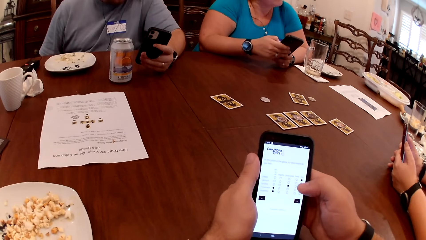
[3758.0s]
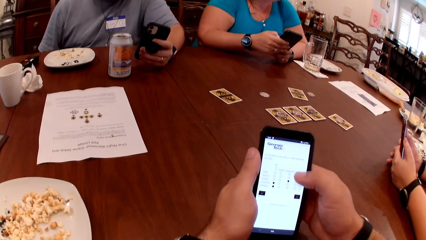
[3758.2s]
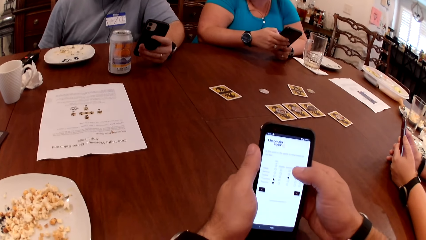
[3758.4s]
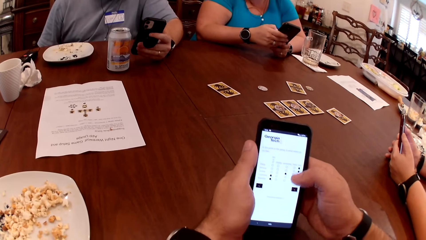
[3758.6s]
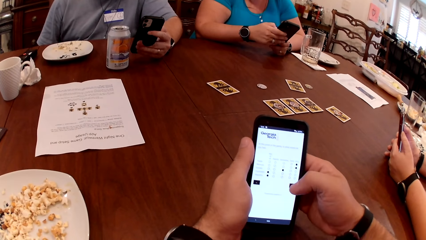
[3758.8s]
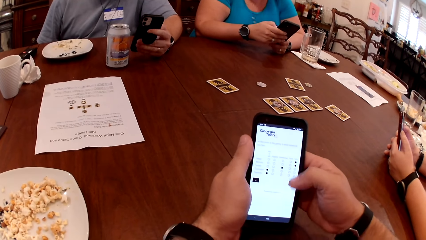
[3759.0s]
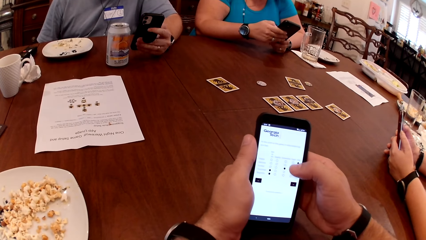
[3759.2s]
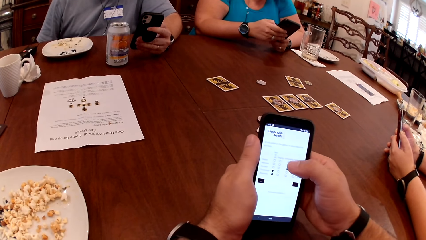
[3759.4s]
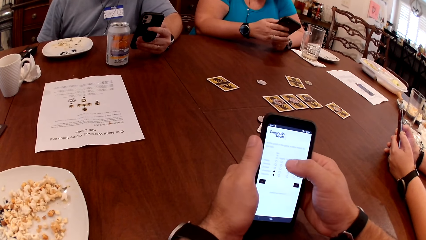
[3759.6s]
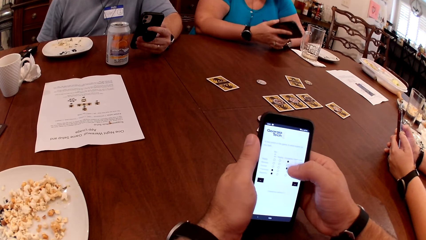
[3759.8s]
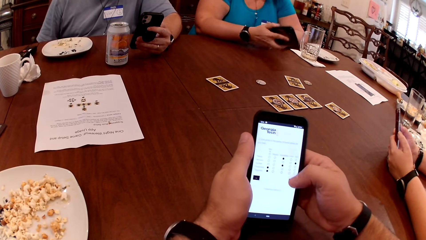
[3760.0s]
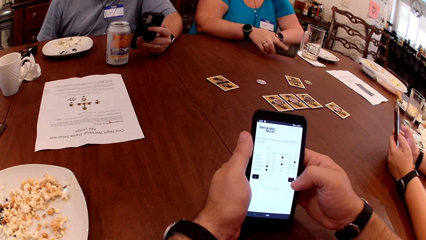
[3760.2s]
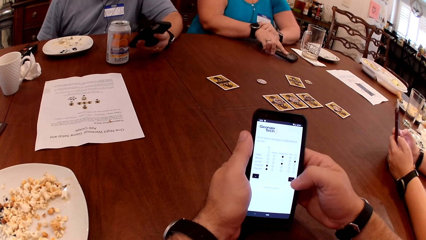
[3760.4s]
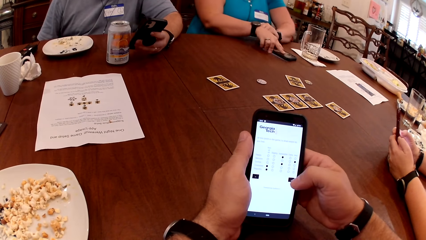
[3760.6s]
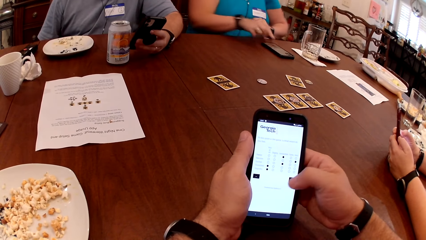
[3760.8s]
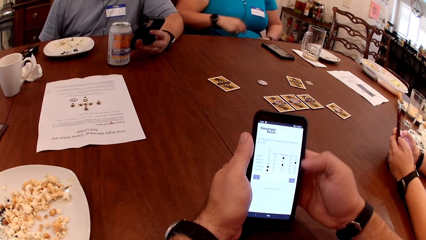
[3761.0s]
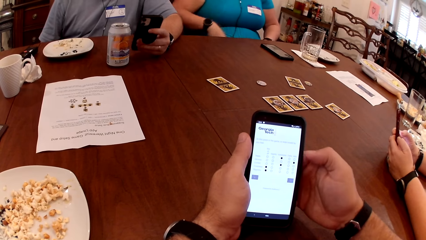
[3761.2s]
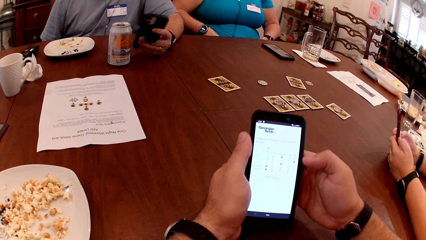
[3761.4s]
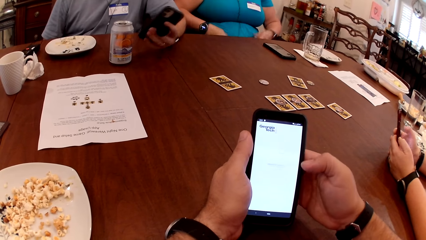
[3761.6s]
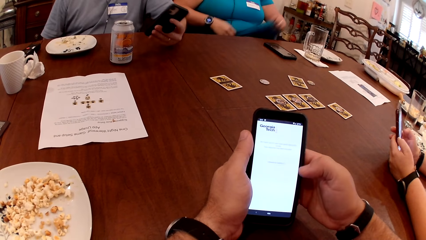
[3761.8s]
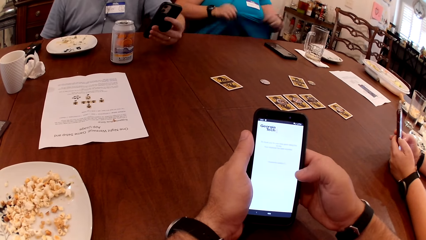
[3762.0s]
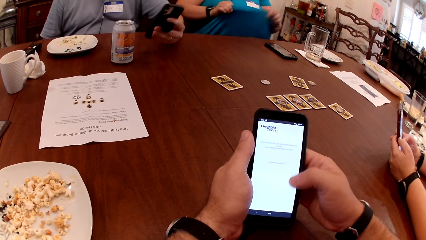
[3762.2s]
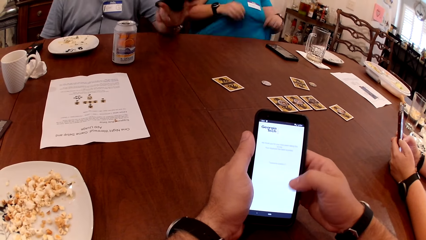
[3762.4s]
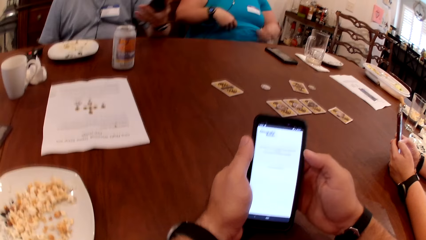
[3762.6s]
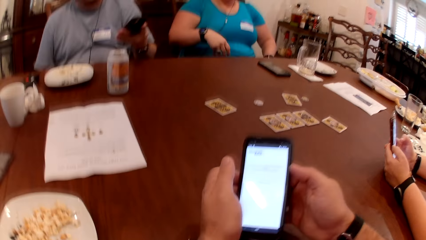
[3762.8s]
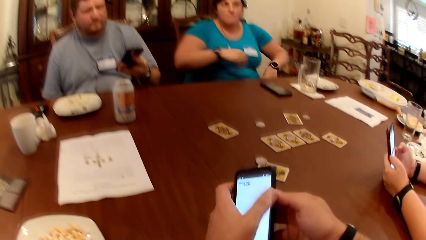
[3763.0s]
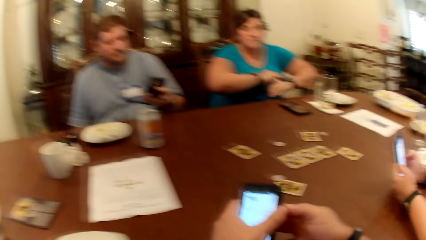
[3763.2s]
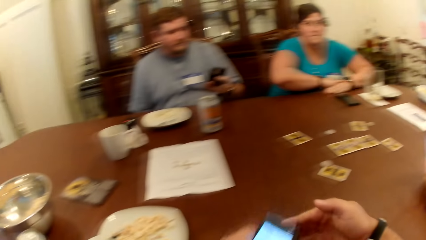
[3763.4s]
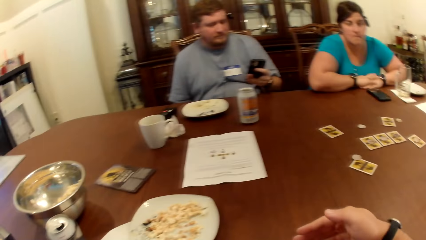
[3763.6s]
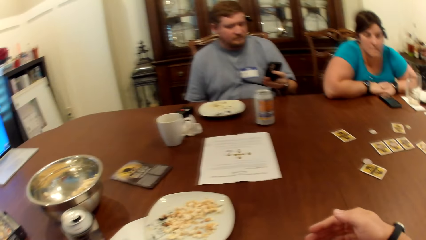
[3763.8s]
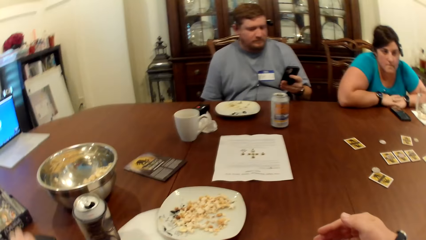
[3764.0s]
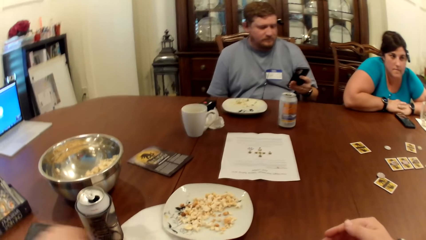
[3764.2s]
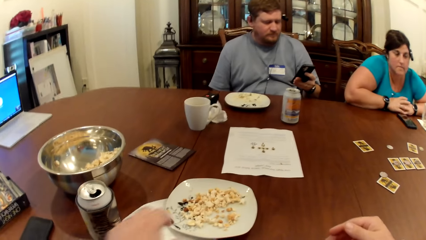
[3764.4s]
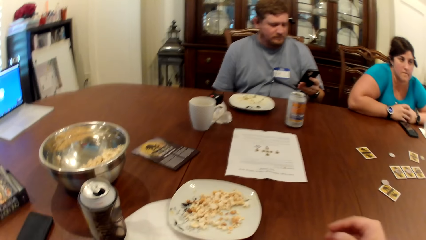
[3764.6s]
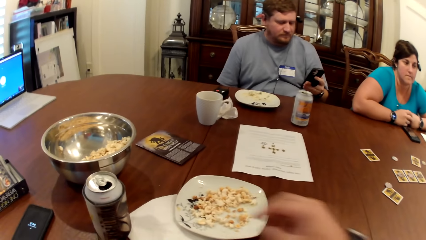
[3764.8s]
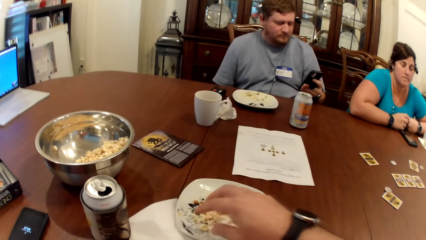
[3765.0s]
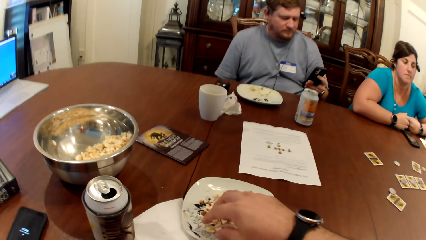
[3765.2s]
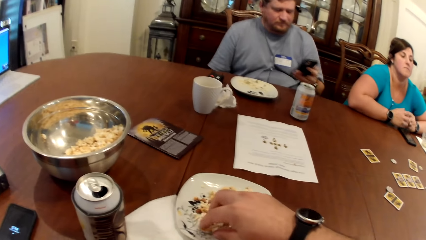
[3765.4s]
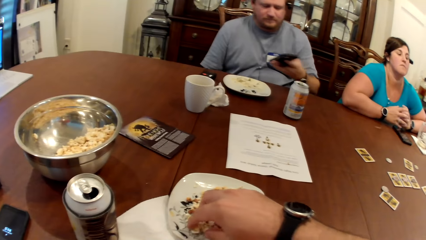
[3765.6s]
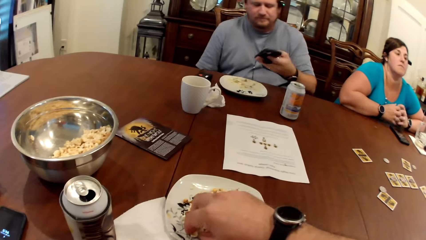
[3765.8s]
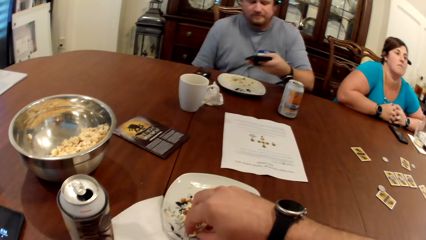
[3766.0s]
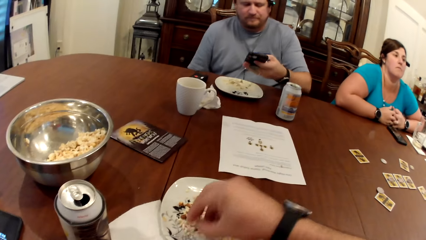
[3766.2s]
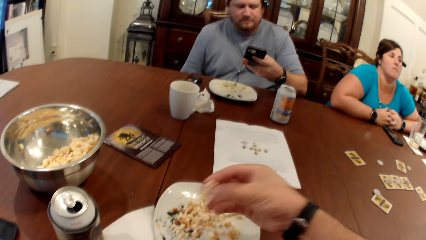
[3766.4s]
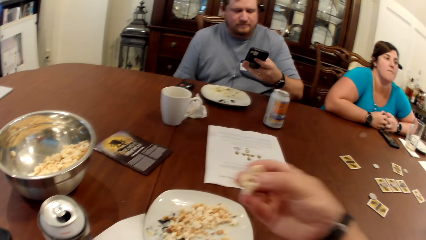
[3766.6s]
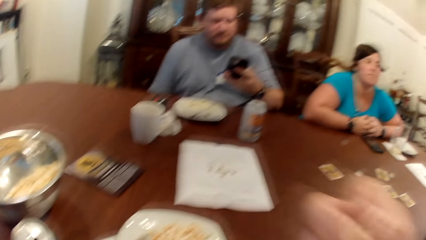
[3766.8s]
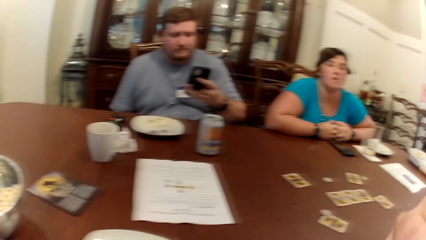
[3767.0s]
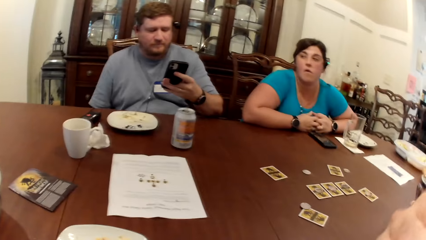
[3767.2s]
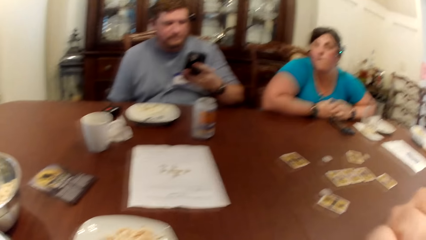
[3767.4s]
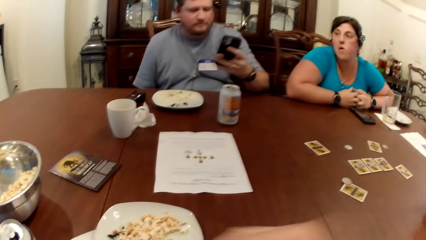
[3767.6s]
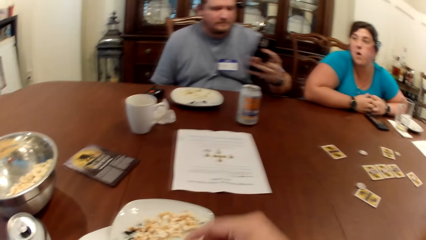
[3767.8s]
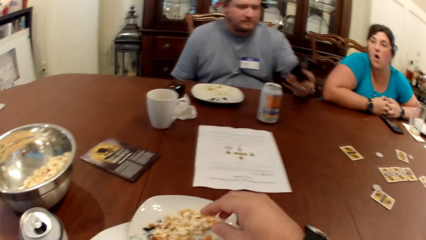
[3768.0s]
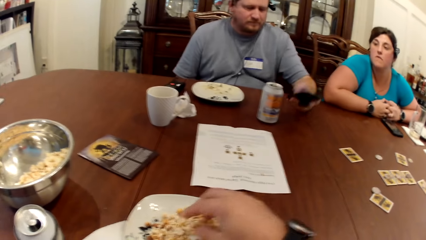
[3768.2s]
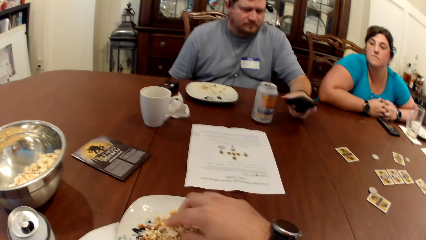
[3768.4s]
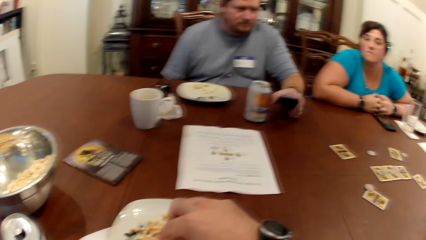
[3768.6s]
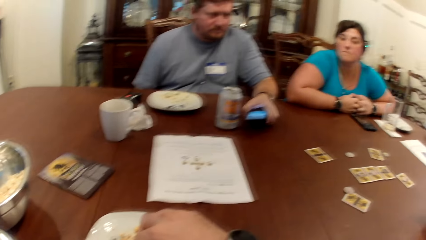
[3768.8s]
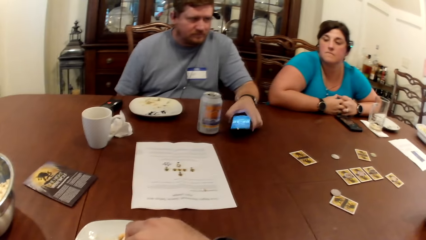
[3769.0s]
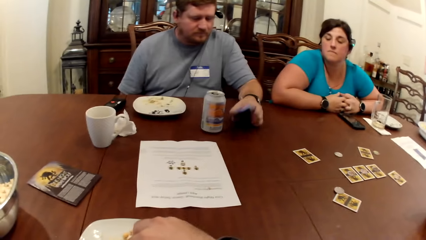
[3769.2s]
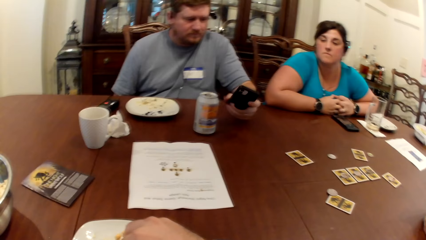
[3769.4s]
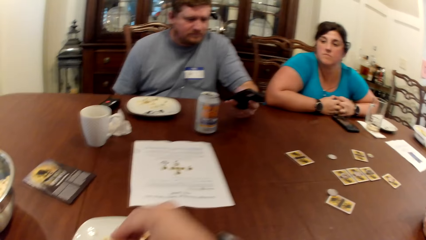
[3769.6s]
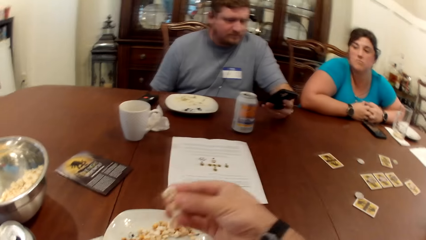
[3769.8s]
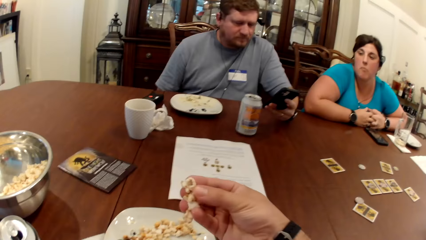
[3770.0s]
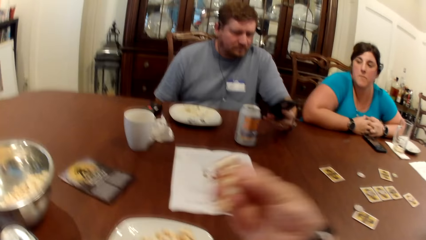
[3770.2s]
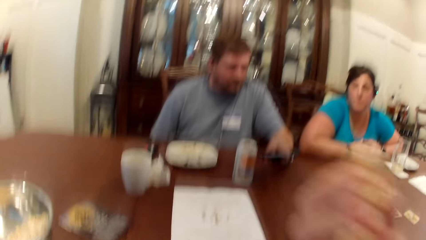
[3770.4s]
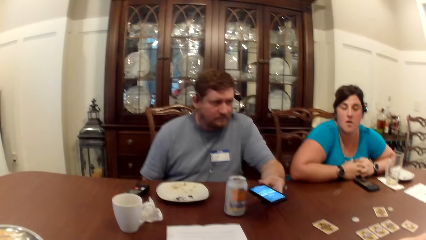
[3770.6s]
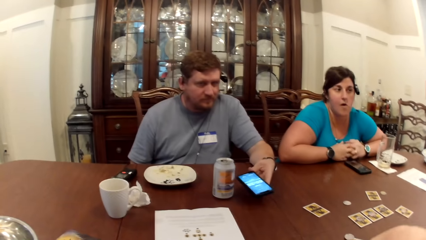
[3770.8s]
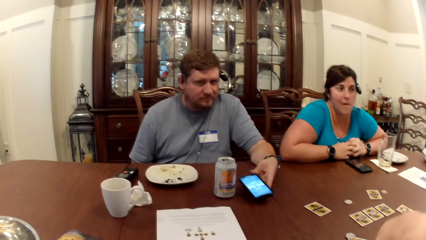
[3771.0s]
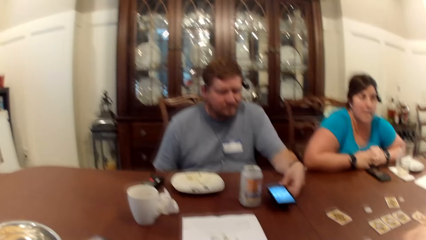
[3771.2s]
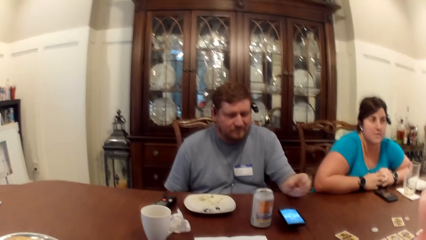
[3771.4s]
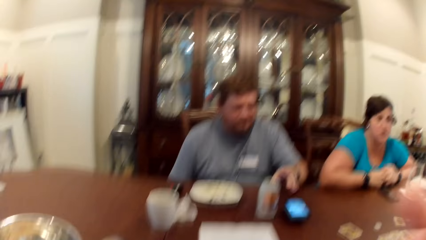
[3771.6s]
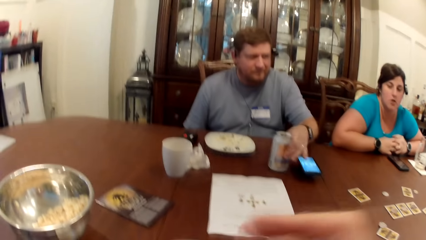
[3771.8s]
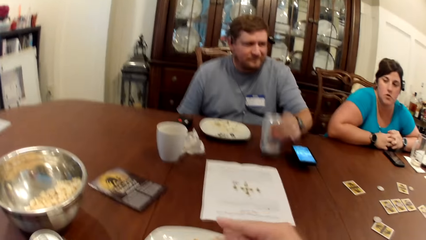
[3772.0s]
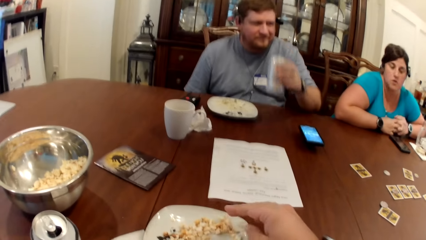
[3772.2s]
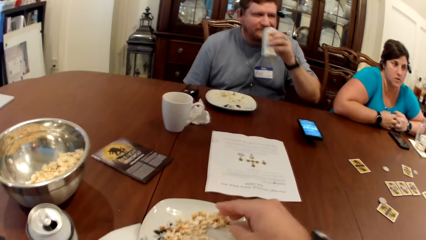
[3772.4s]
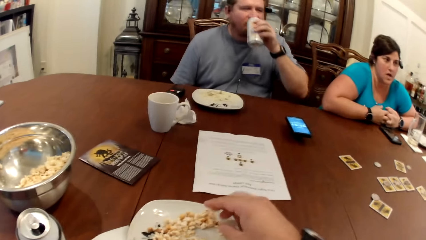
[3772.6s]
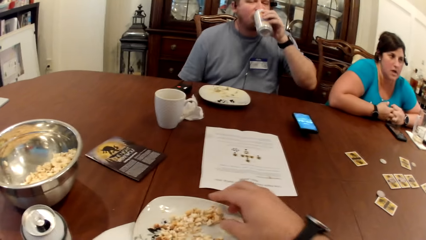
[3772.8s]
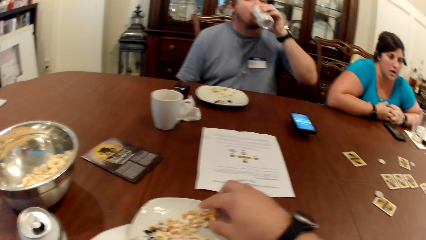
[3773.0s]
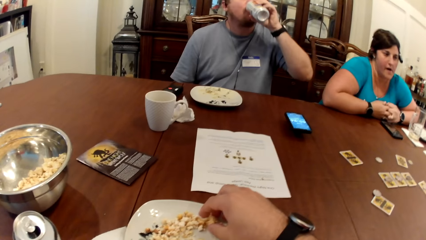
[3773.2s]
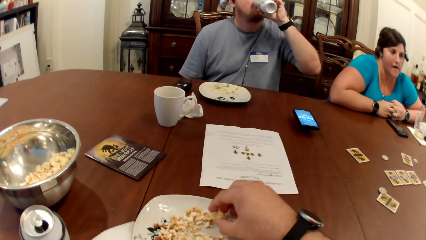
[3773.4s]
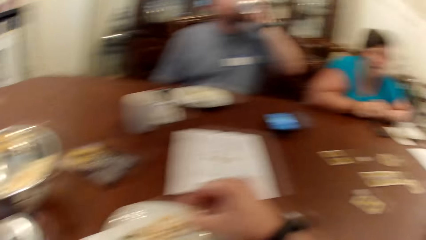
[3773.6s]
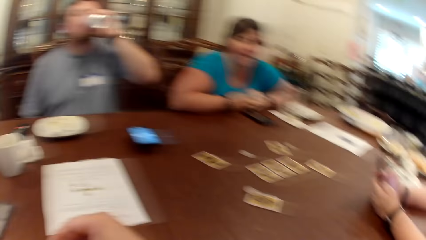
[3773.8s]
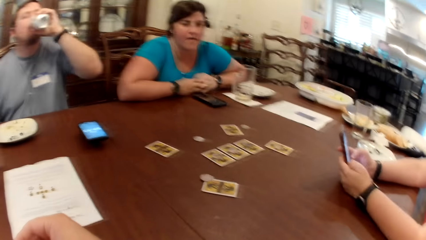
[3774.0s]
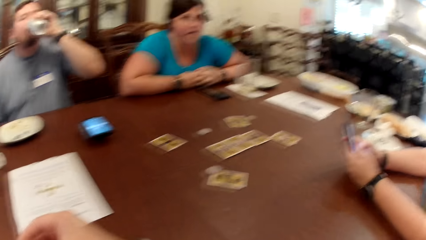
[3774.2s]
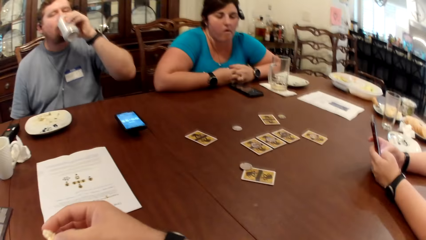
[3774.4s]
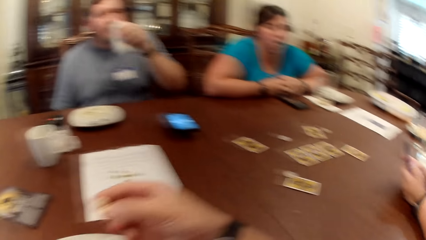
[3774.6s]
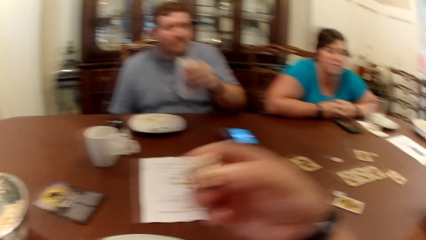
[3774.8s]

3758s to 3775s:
A woman drops the phone on the table with her right hand. The woman adjusts her cloth. The camera wearer drops the phone on the table with his left hand. He picks popcorn from the plate with his right hand and eats food from the plate. A man drops the phone on the table with his left hand. The man picks a can from the table with his left hand and drinks a drink from the can. The camera wearer picks popcorn from the plate with his right hand.
